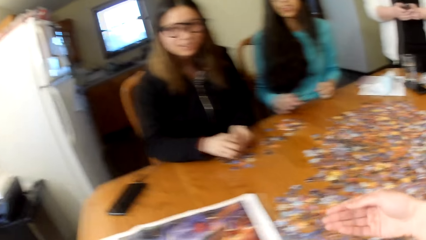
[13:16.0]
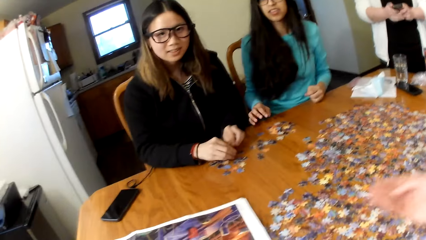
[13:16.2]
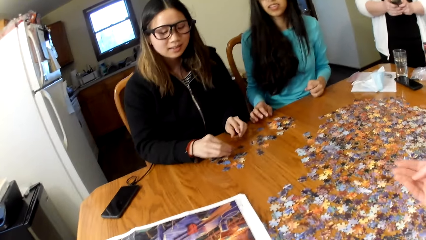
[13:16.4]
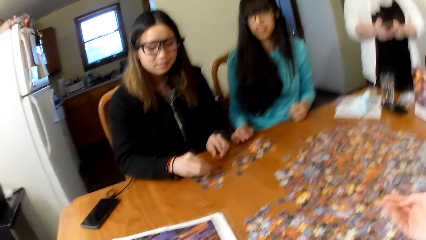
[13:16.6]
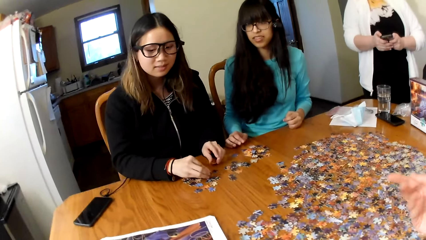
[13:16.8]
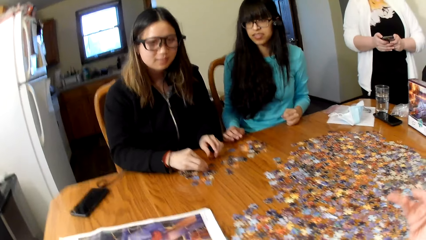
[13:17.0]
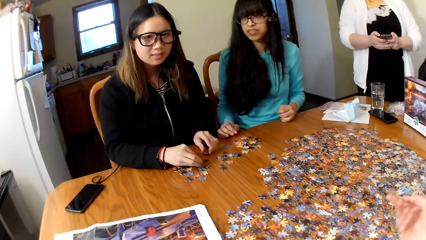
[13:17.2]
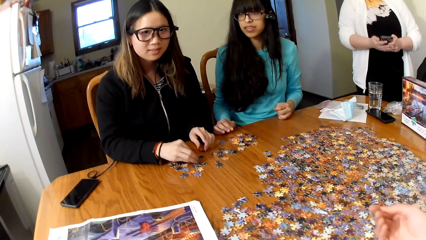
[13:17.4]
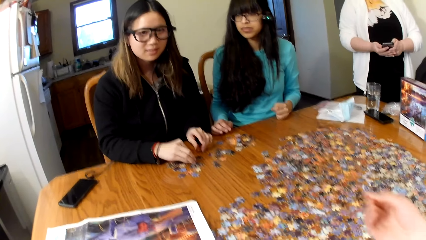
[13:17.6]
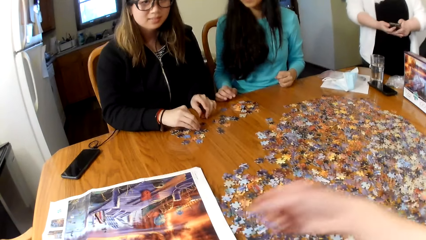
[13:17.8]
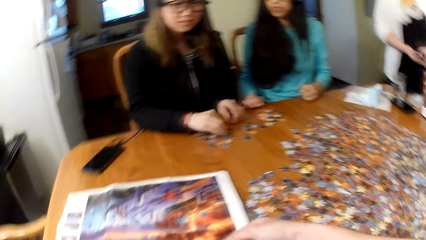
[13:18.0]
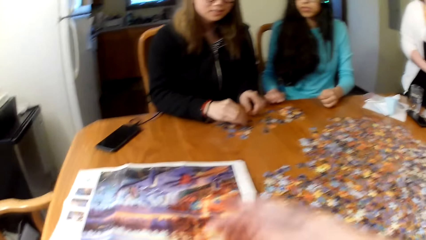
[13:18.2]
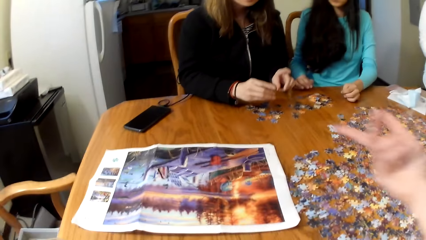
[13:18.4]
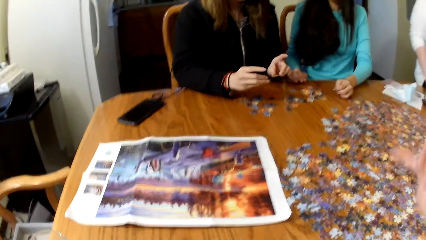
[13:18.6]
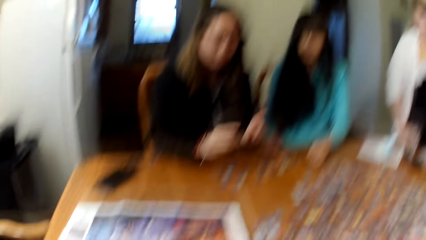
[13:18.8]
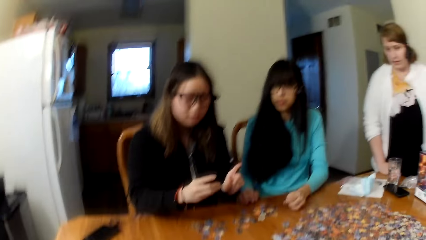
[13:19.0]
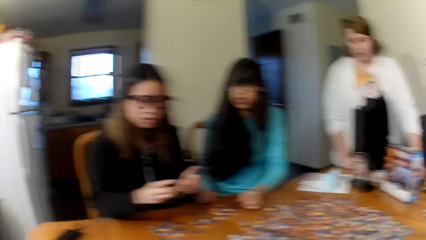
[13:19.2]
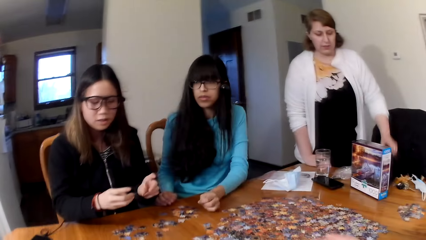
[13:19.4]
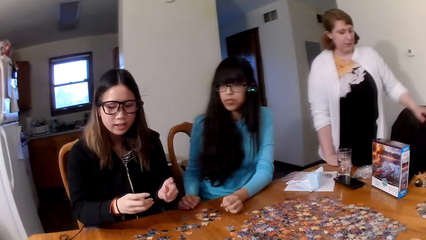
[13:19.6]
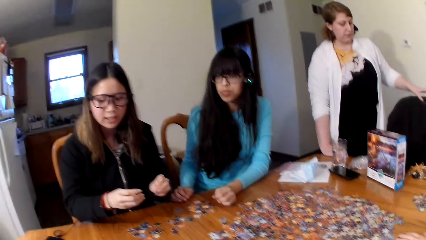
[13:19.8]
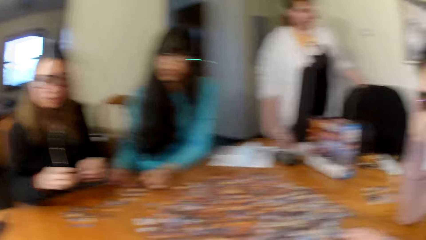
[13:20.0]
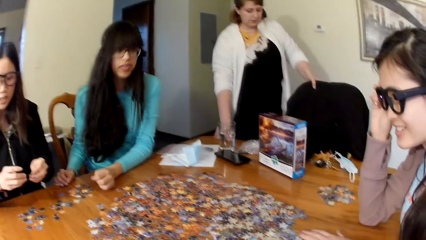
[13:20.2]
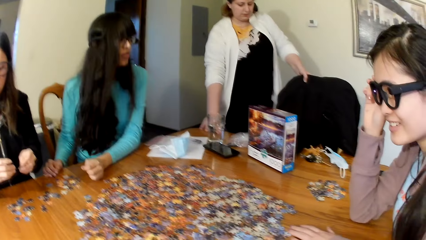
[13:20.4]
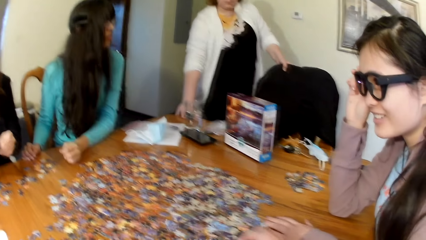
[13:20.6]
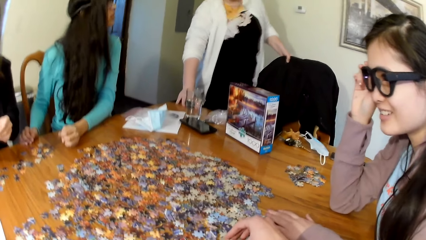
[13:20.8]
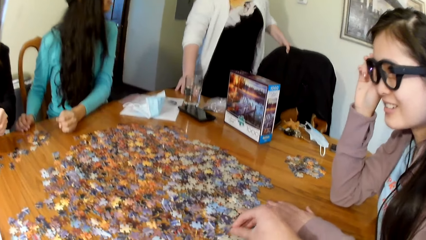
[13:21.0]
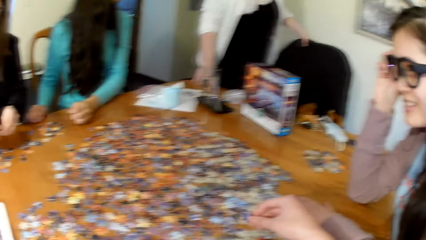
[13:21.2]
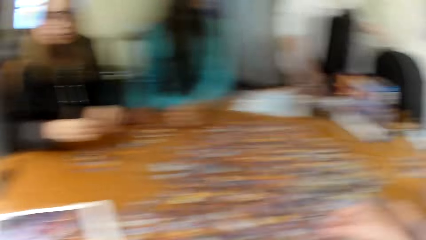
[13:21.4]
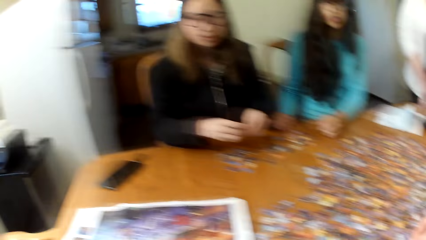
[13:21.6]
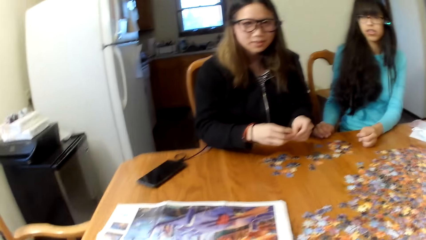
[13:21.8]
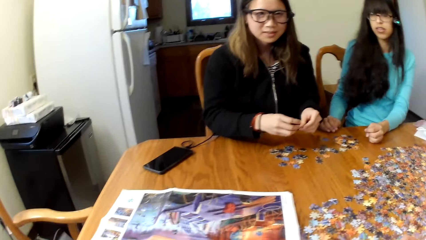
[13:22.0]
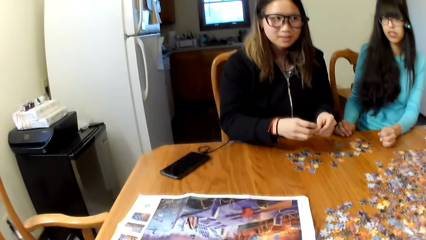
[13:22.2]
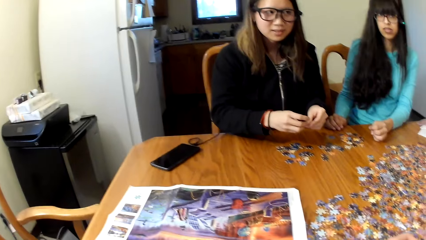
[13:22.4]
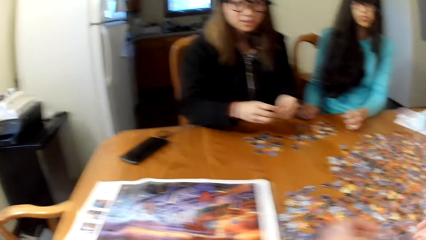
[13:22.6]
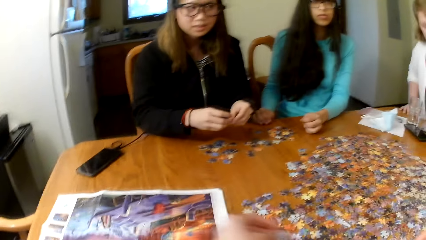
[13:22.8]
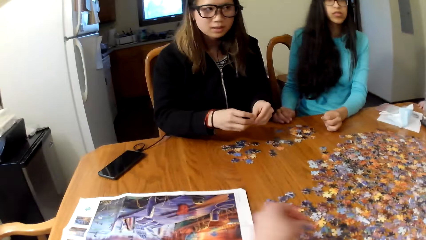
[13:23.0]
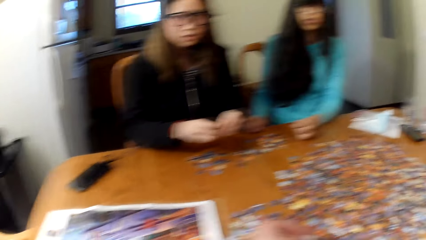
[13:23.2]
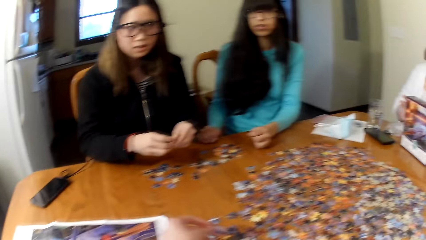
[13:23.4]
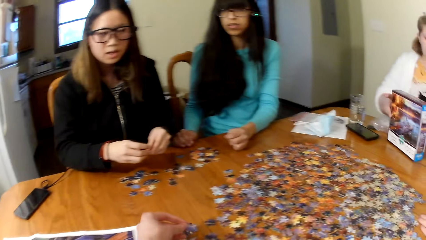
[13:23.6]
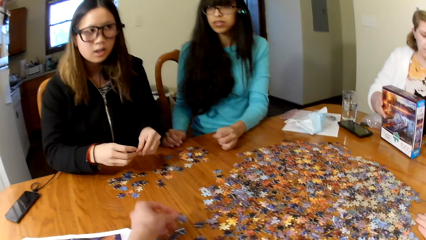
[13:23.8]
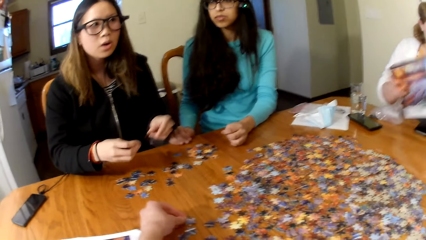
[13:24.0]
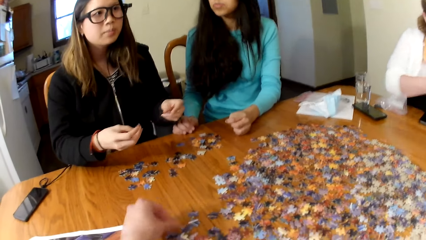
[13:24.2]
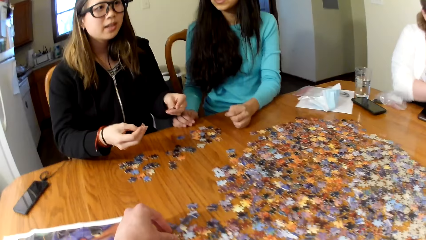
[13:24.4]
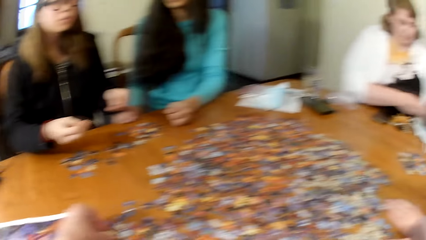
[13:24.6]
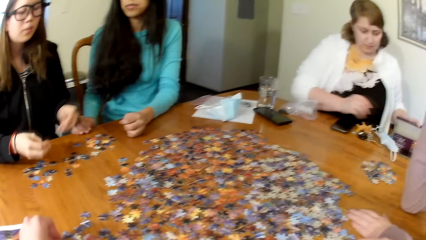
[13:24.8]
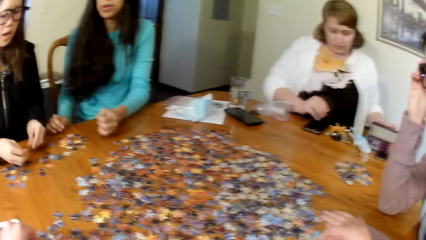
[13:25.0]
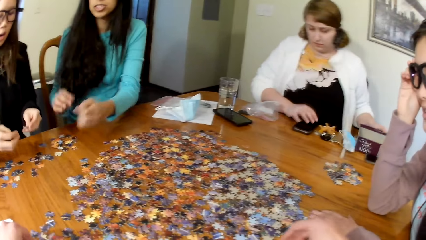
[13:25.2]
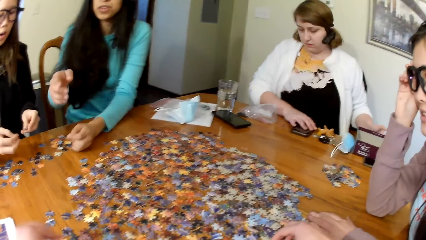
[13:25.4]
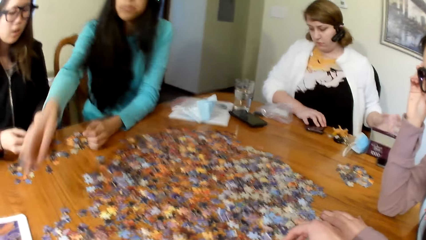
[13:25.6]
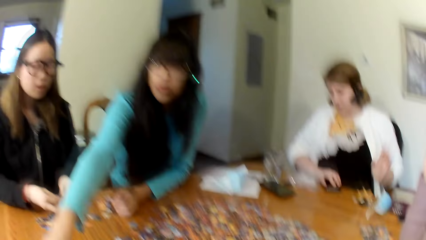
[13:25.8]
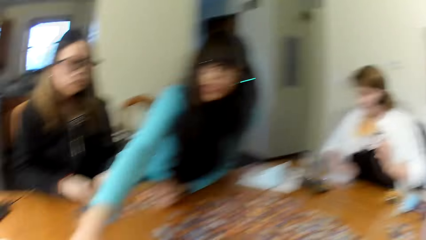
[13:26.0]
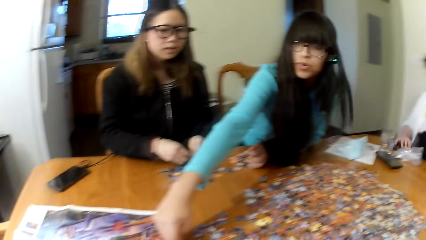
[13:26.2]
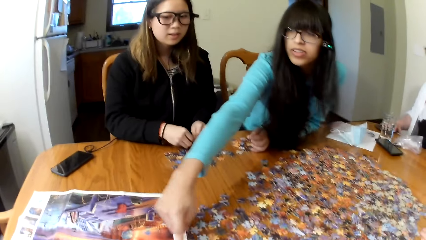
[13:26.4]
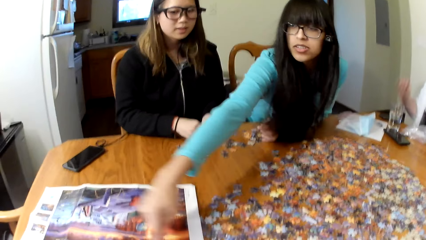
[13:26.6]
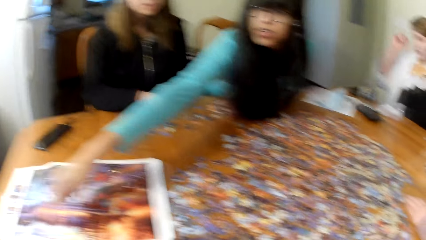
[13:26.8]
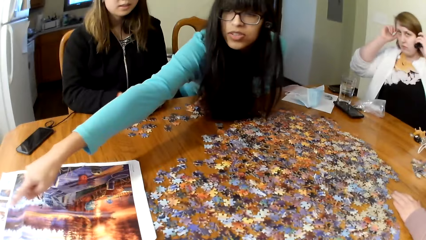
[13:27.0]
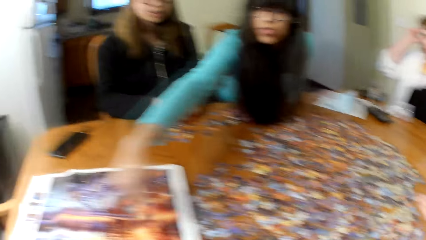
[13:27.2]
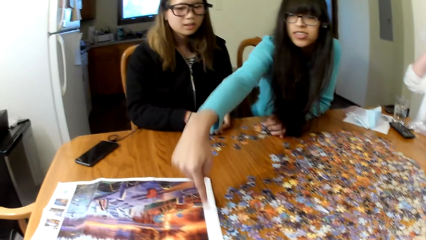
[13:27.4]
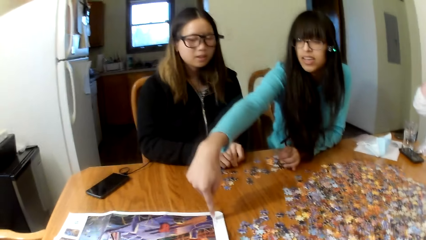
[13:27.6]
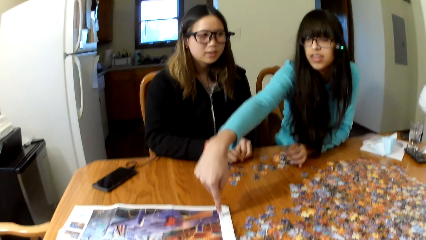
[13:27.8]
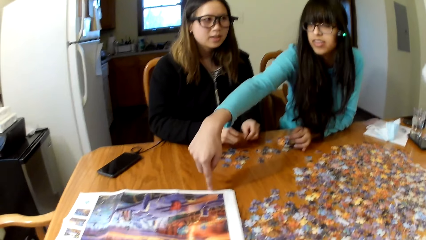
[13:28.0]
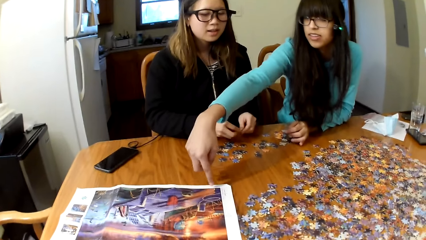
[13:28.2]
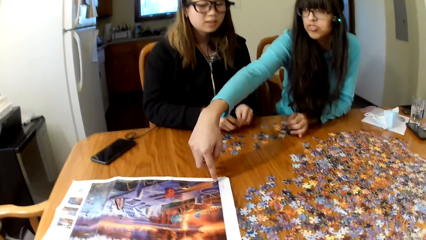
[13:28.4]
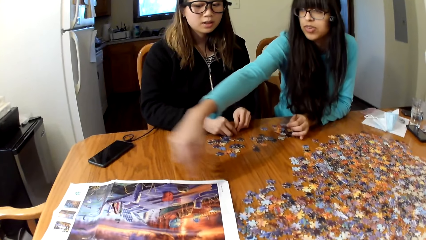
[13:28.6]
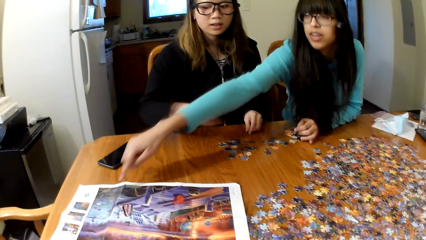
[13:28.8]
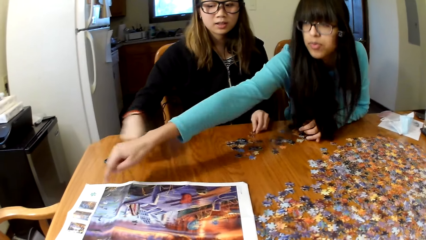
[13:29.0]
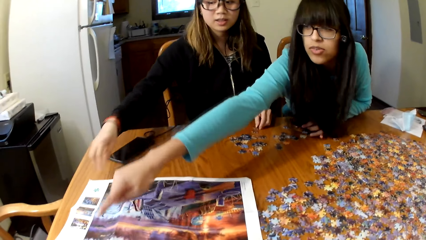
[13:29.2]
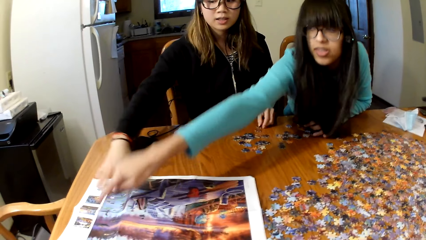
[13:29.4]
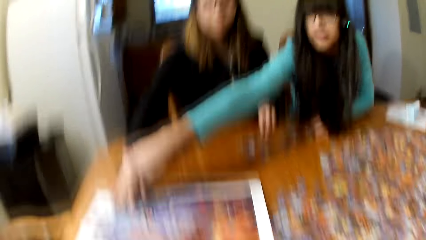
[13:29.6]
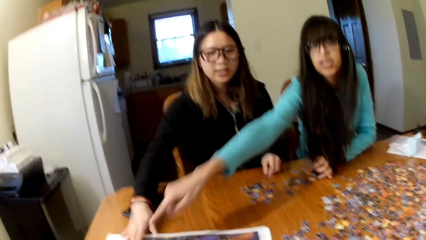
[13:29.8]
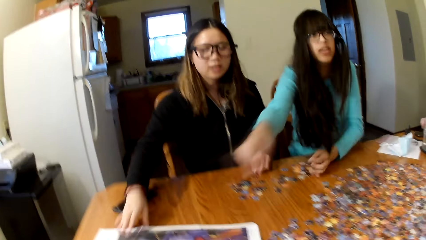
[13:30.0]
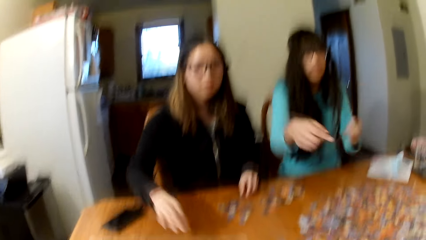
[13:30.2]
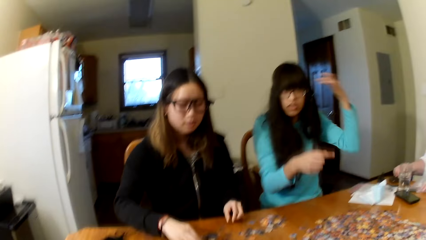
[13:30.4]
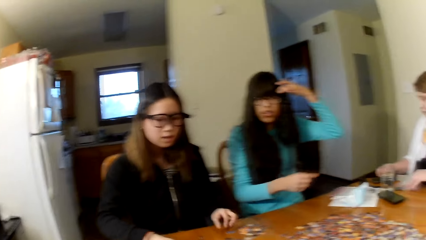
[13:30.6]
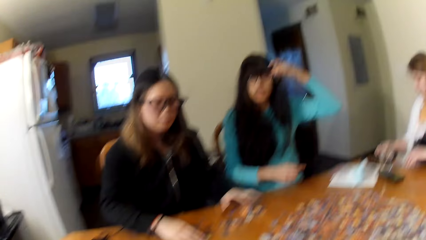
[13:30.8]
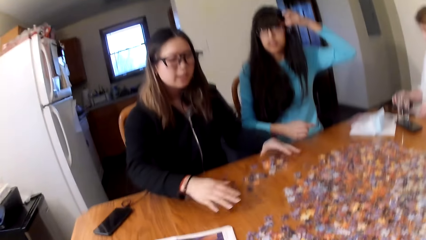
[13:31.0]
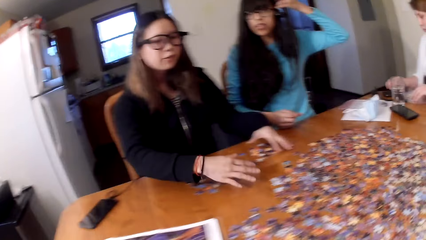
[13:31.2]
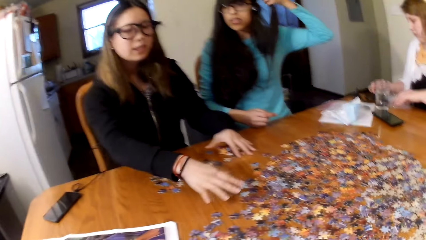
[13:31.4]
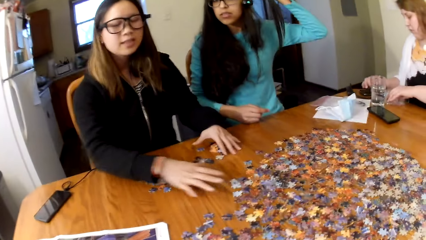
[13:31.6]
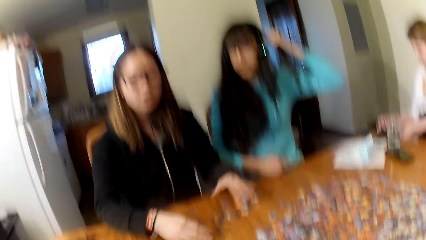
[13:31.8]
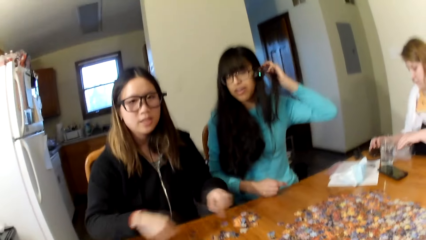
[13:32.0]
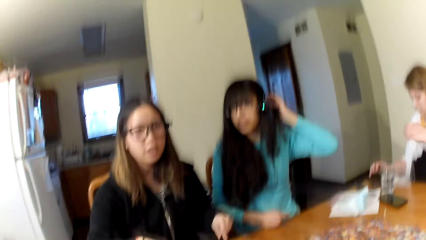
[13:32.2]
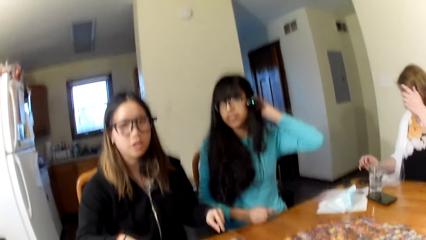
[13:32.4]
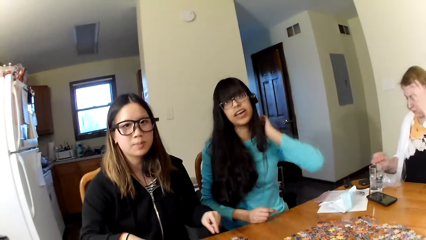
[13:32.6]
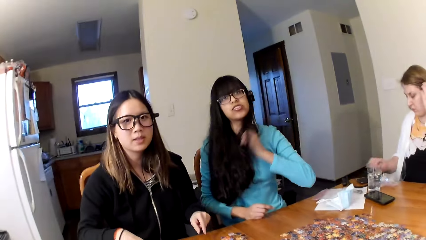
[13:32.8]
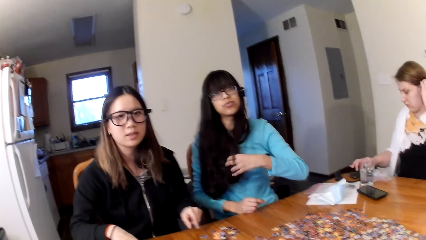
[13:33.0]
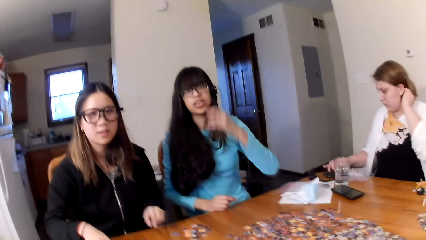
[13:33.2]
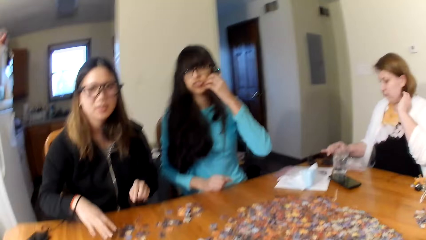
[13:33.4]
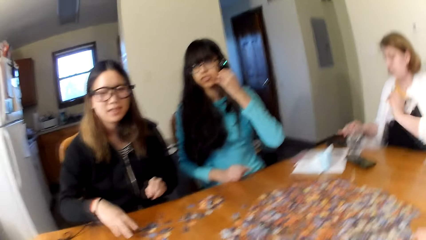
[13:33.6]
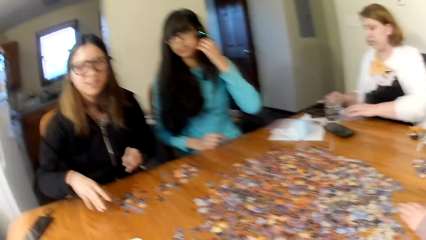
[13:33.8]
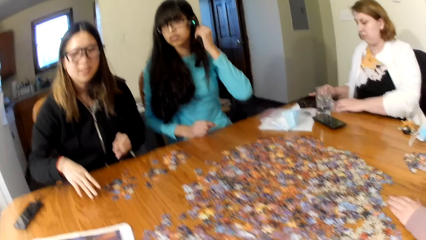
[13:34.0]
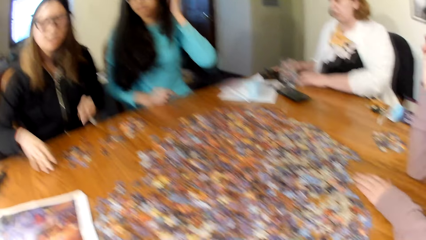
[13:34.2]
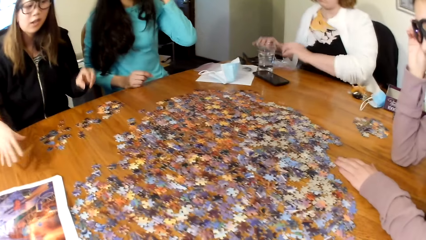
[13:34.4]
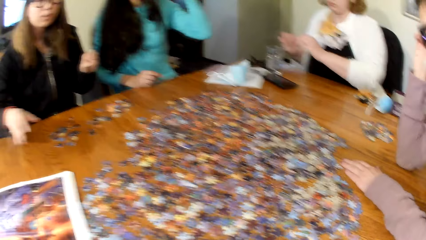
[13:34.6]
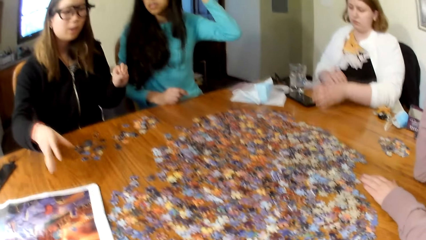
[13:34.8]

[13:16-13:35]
The camera wearer looks for the puzzle pieces. A lady sits down. Another lady points on the jigsaw puzzle board. A woman looks for the puzzle pieces. A third lady gestures out. Another woman looks for the puzzle pieces.
